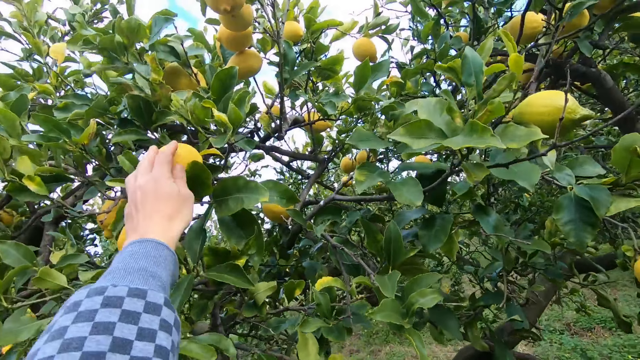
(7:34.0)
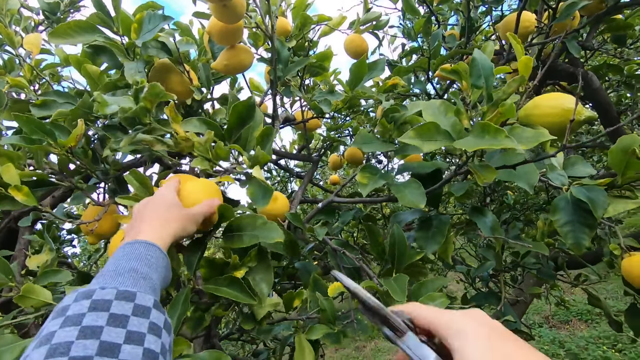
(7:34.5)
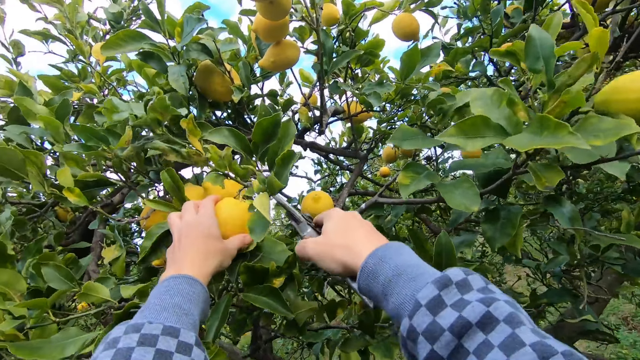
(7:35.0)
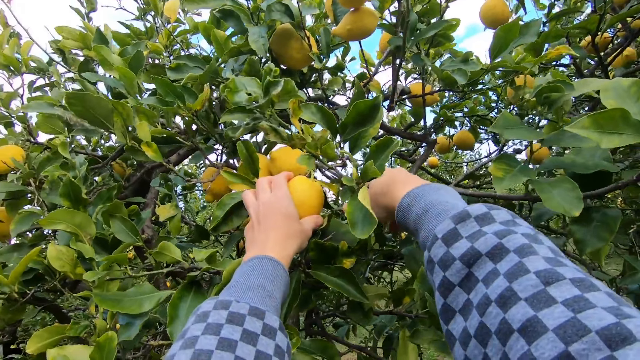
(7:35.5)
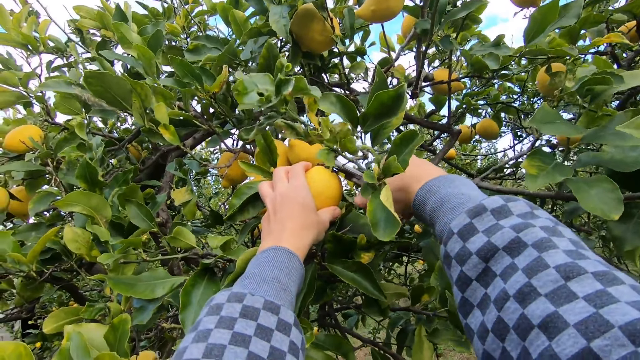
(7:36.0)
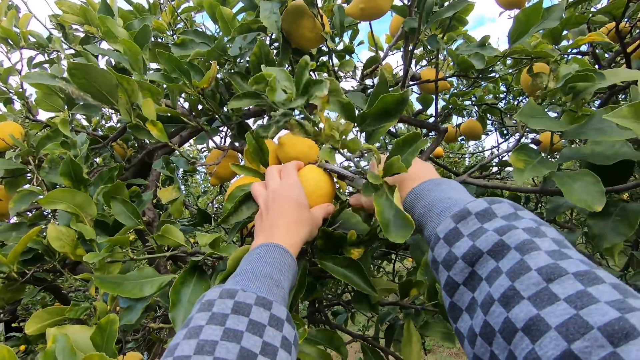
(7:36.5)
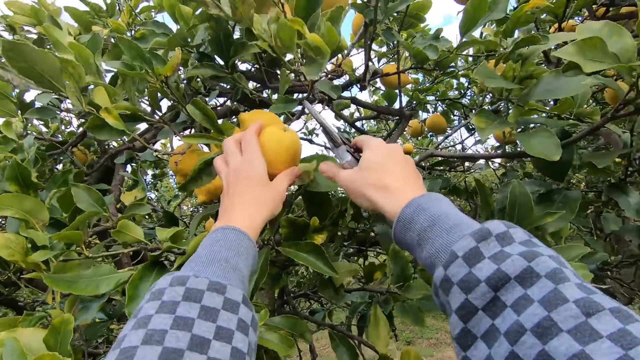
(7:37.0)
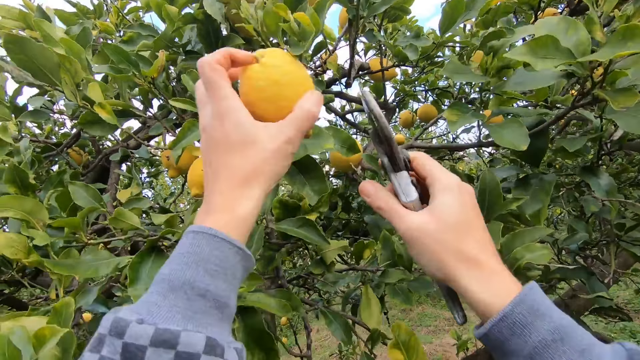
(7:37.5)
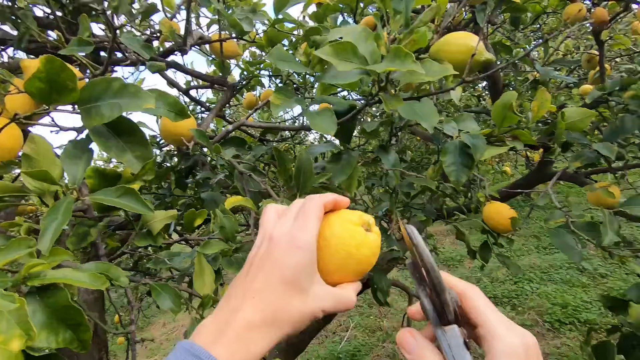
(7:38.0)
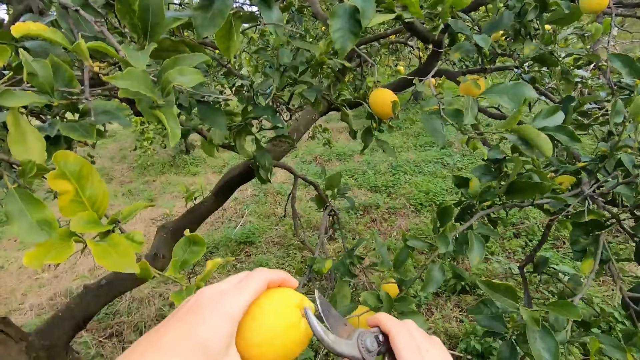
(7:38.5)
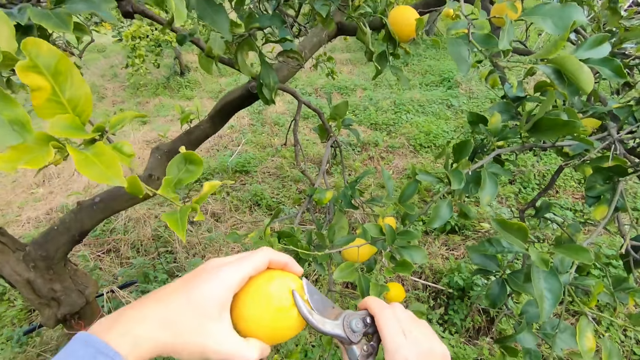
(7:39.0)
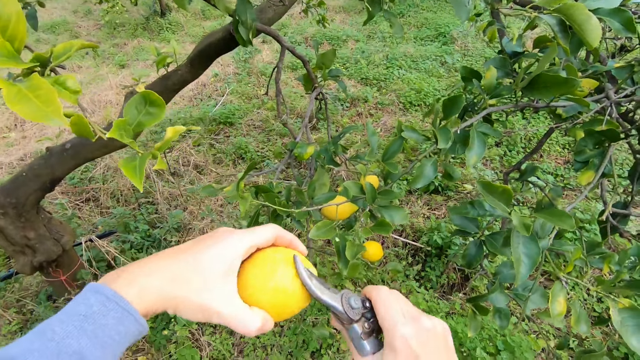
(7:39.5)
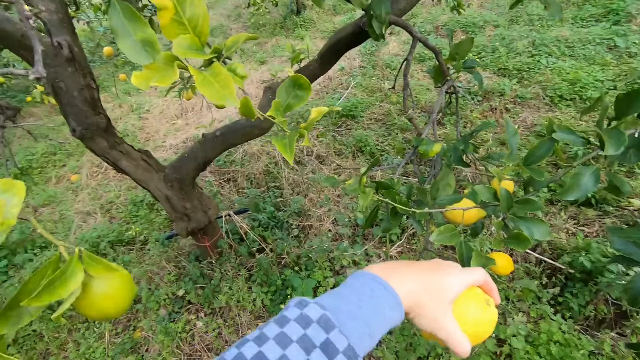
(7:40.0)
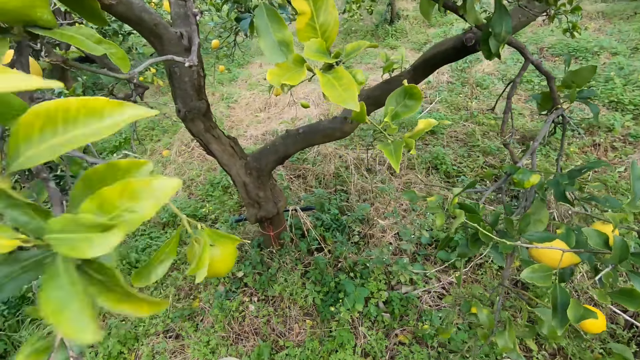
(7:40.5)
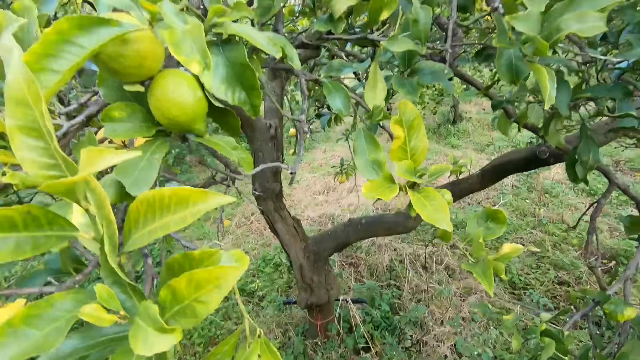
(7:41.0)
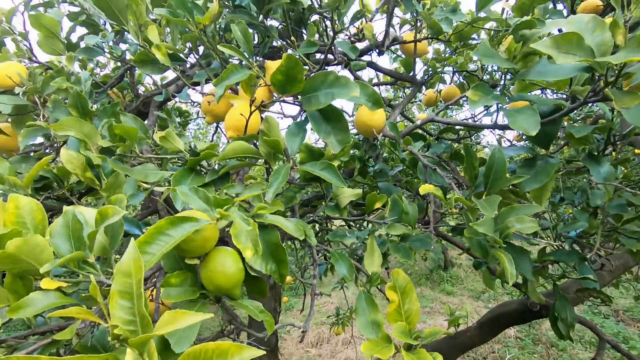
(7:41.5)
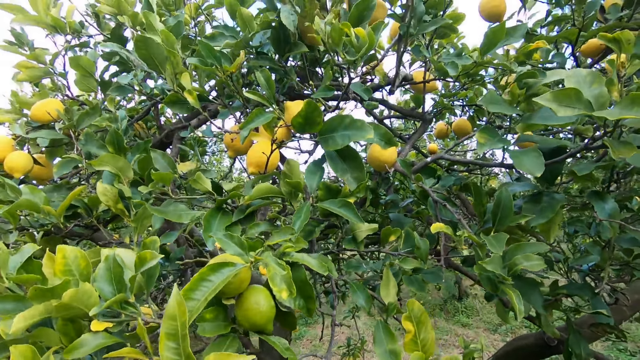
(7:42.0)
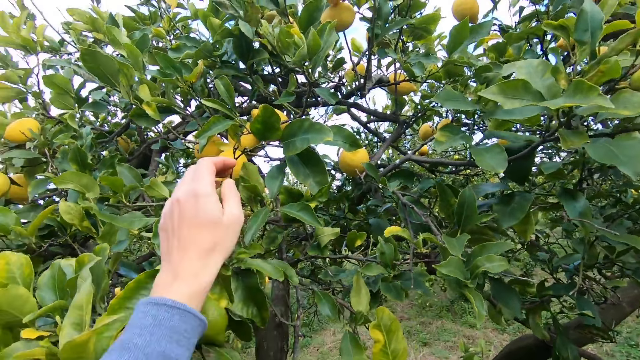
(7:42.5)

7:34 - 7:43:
The camera wearer holds a lemon on a tree with his left hand. He cuts the lemon from the tree with the cutter, a pruning shear, in his right hand. He cuts the lemon stem with the cutter in his right hand. He drops the fruit in the bucket.

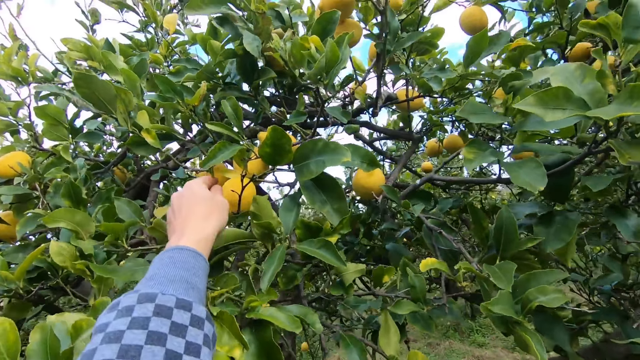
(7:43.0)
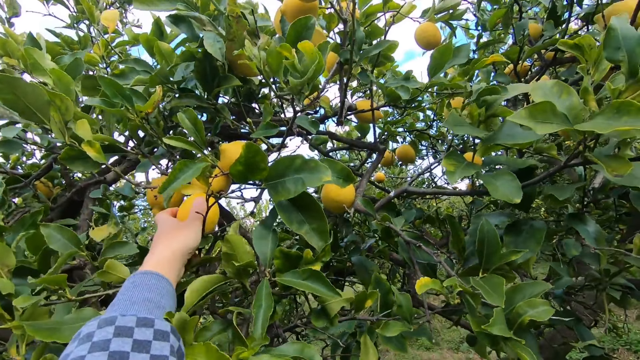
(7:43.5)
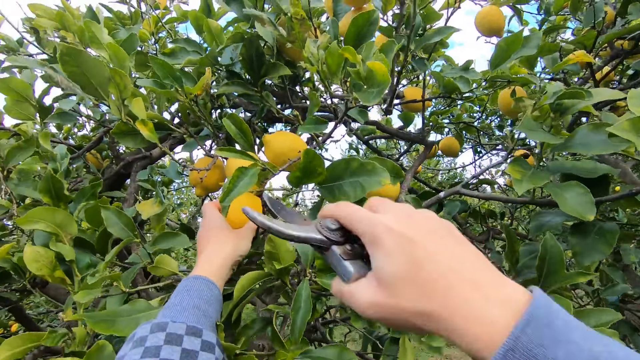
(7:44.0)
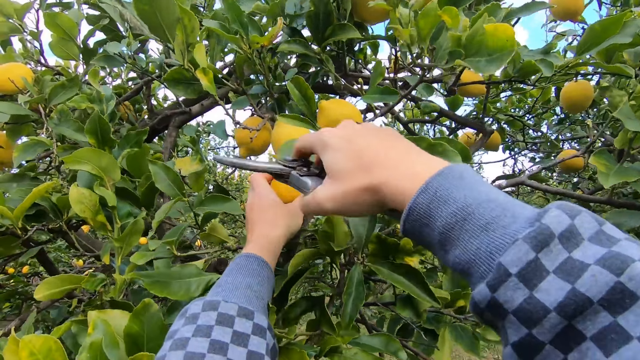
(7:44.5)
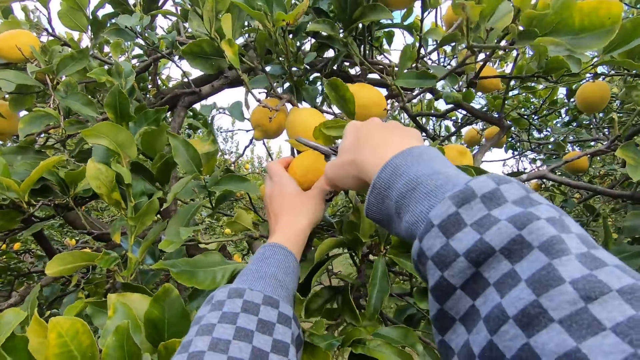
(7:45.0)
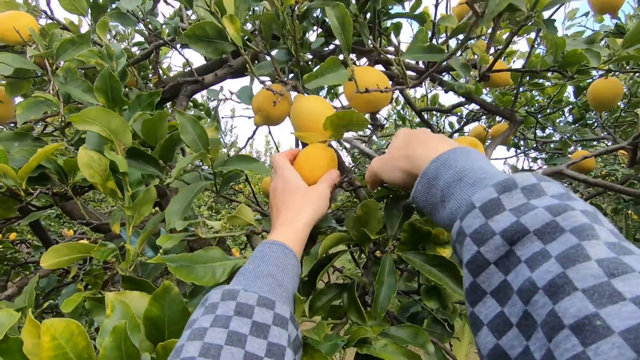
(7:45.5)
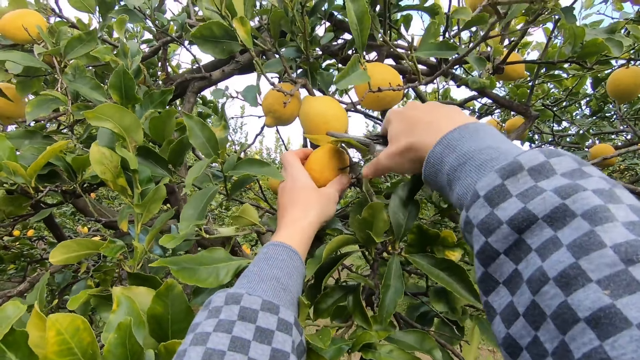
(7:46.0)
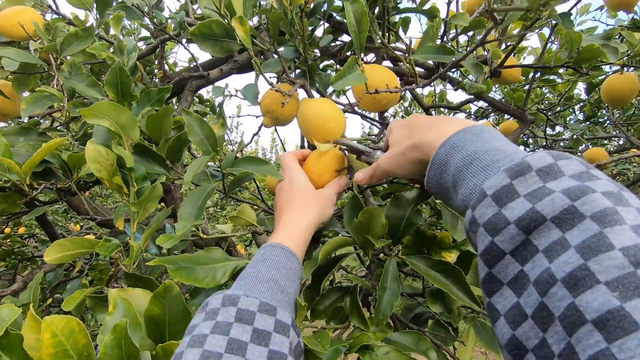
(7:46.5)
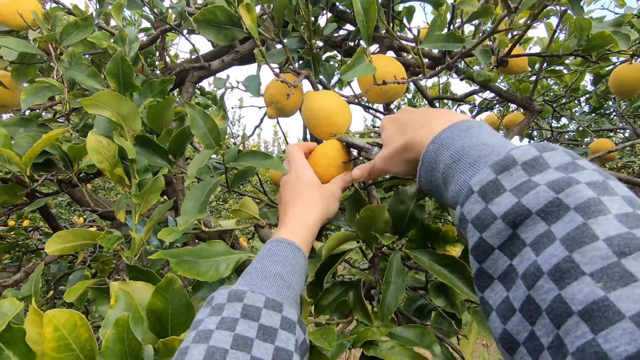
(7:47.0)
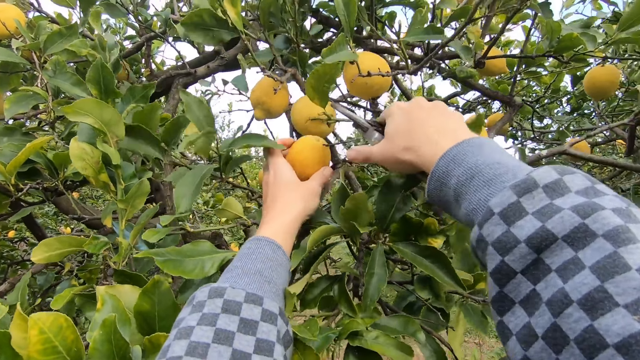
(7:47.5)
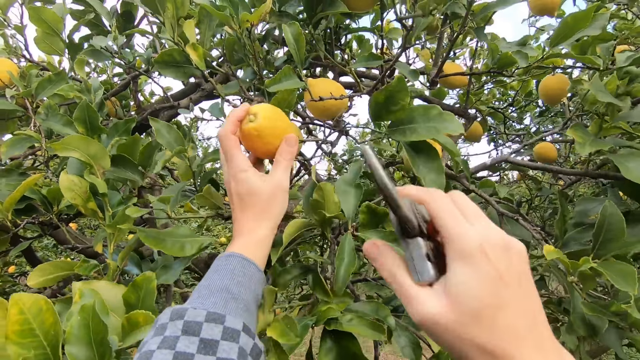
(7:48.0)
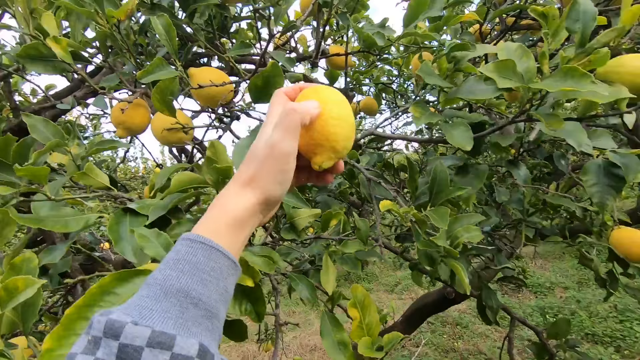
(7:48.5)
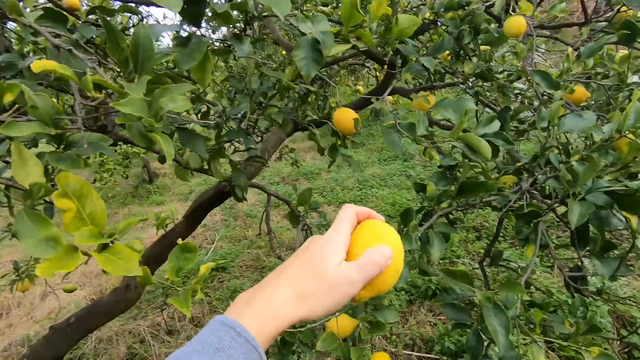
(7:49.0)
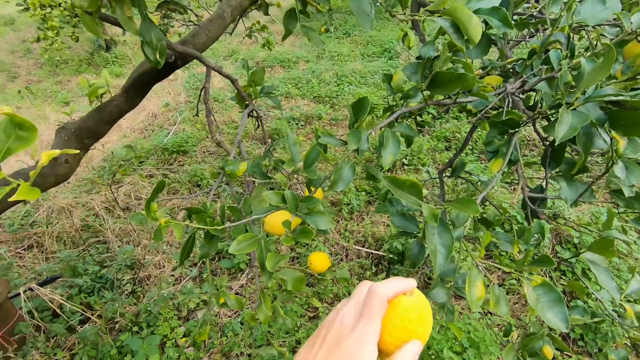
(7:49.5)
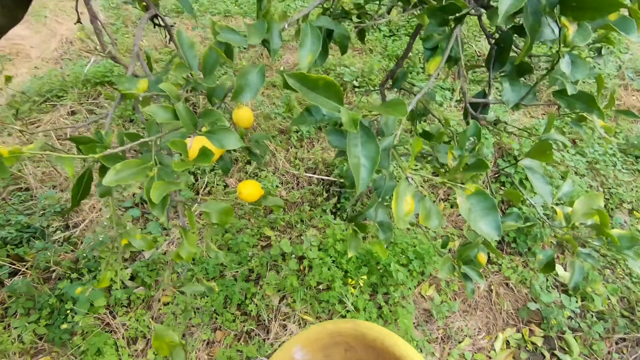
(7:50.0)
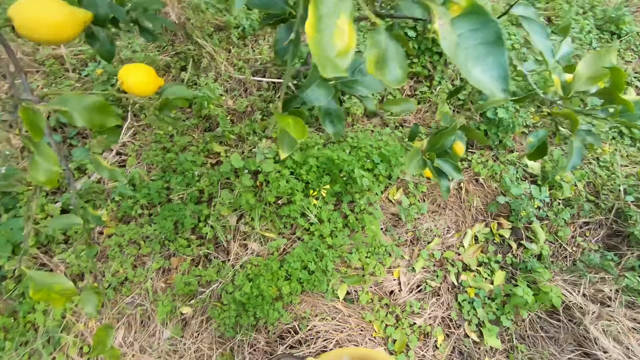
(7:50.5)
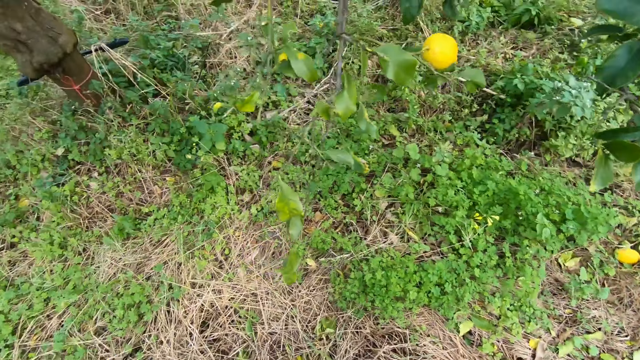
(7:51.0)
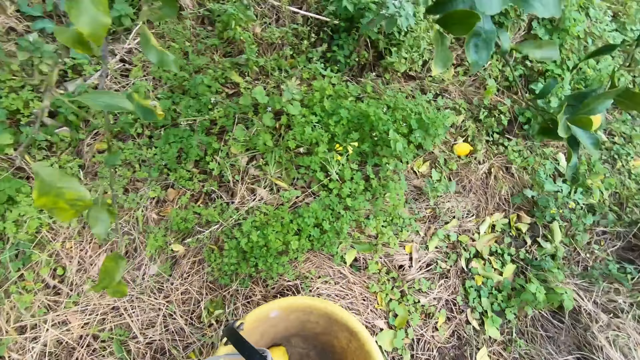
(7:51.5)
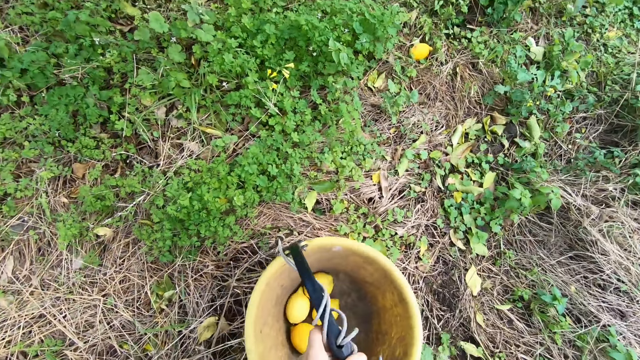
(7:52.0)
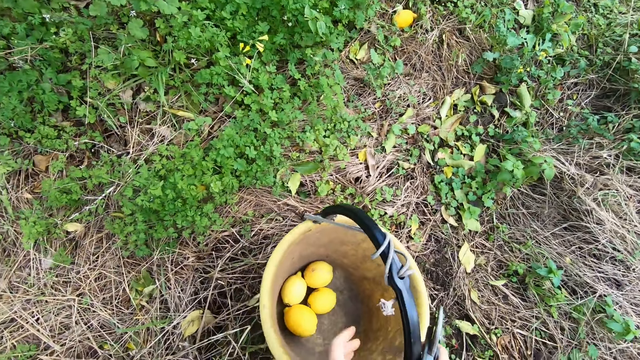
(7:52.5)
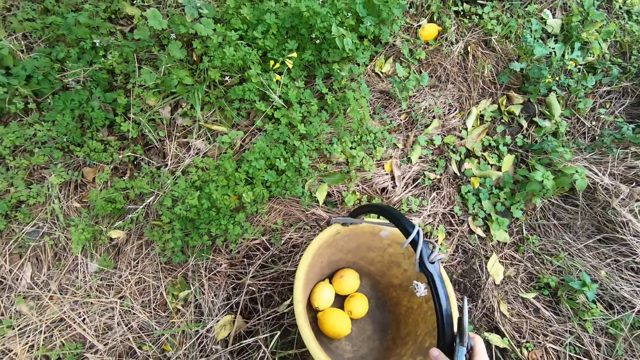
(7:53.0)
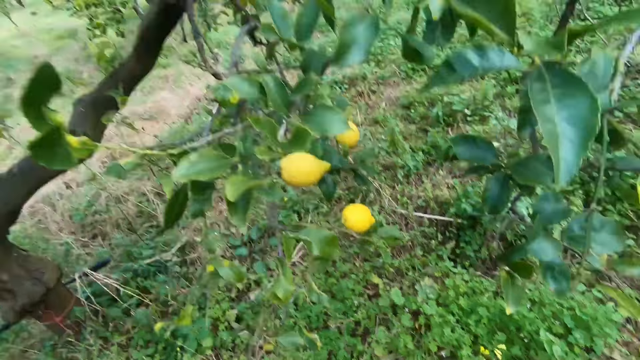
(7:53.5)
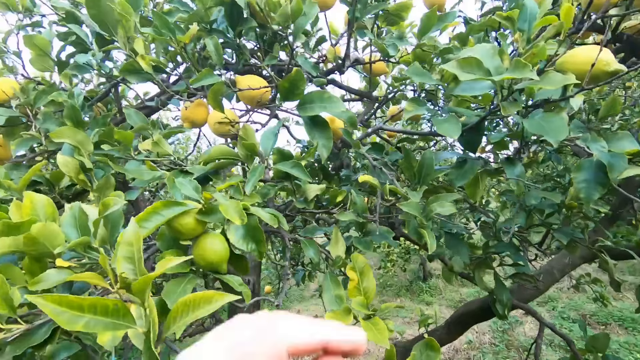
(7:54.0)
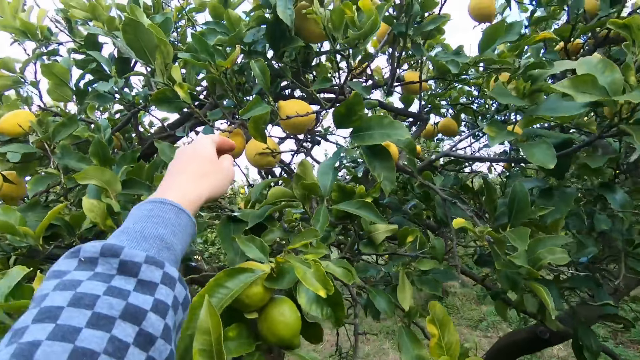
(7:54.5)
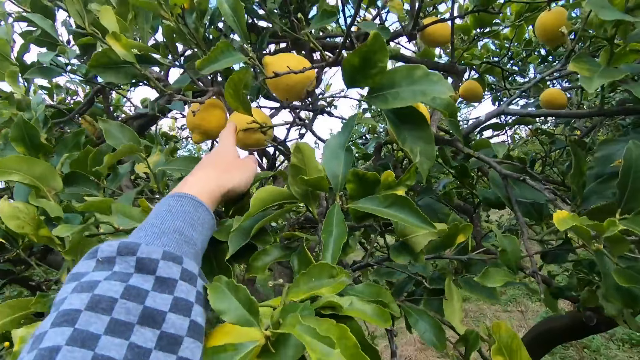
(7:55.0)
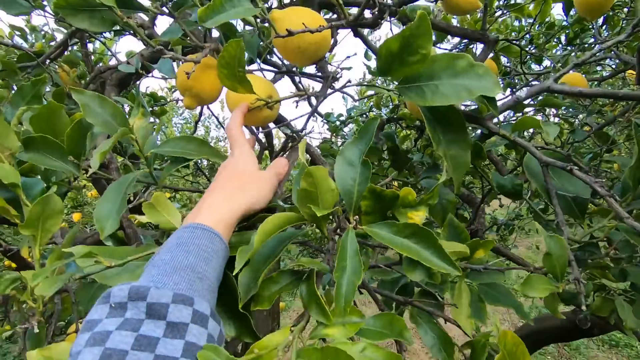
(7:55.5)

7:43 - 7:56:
The camera wearer holds a lemon on a tree with his left hand. He cuts the lemon from the tree with the cutter, a pruning shear, in his right hand. He drops the fruit in the bucket. He picks up the fruits bucket from the ground. He walks around under the tree. He changes the position of the bucket with his left hand. He puts the fruits bucket on the ground.
